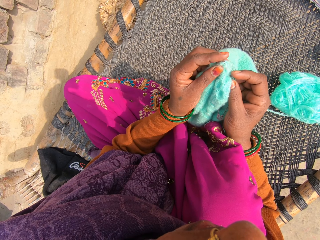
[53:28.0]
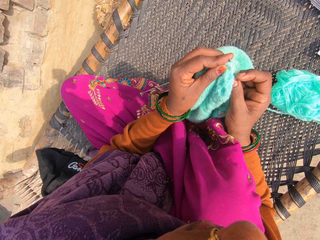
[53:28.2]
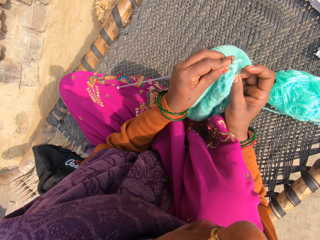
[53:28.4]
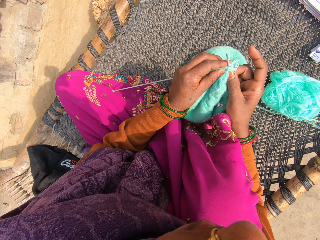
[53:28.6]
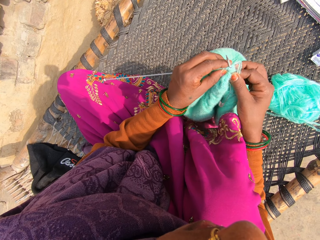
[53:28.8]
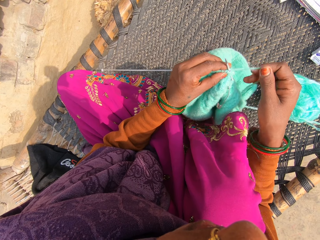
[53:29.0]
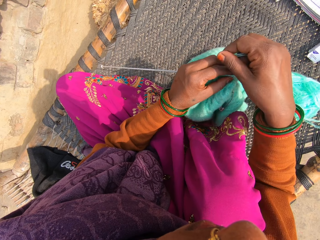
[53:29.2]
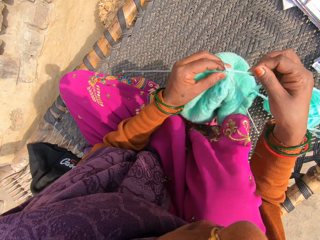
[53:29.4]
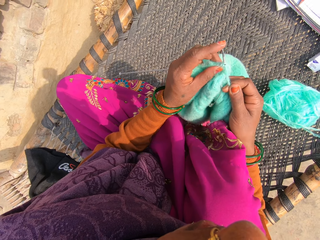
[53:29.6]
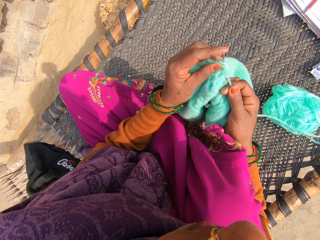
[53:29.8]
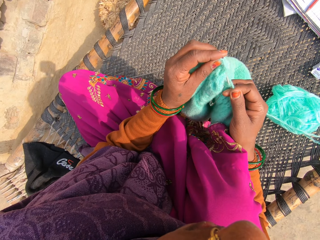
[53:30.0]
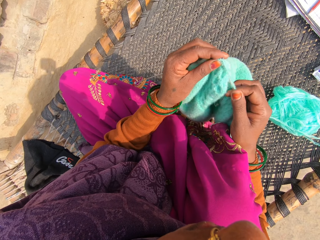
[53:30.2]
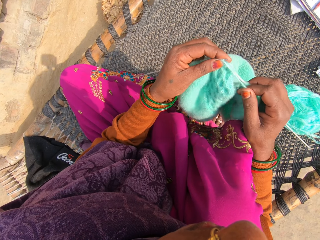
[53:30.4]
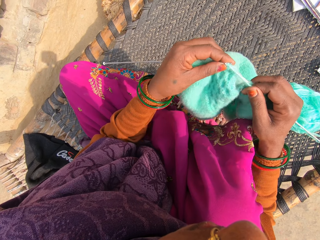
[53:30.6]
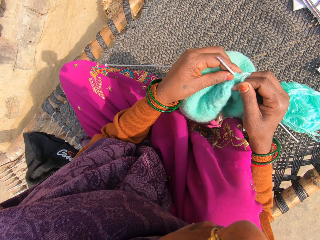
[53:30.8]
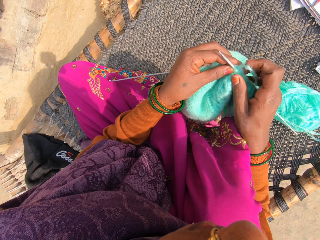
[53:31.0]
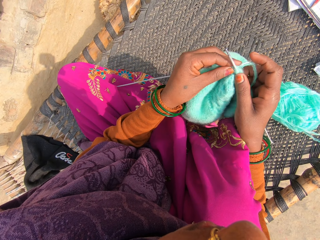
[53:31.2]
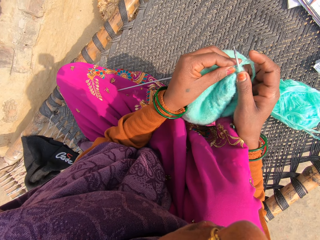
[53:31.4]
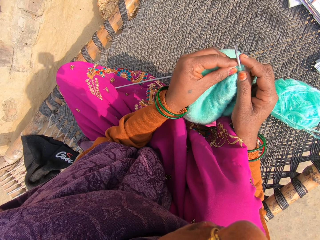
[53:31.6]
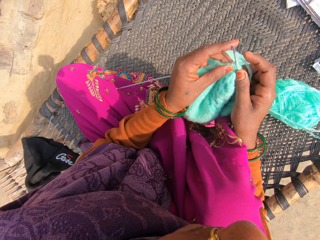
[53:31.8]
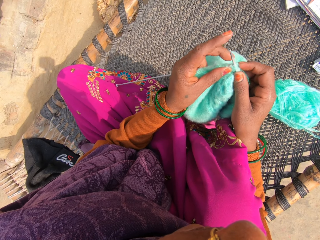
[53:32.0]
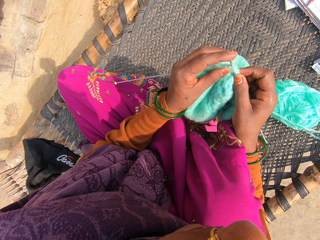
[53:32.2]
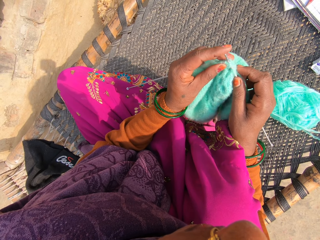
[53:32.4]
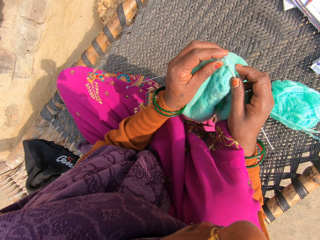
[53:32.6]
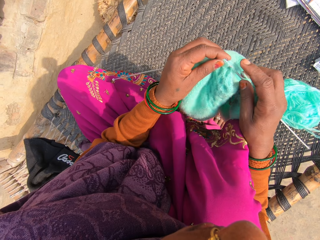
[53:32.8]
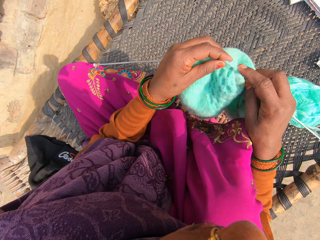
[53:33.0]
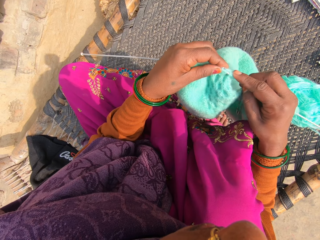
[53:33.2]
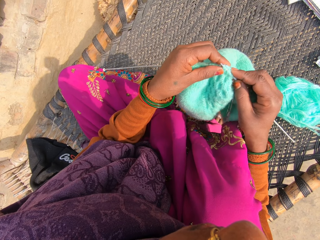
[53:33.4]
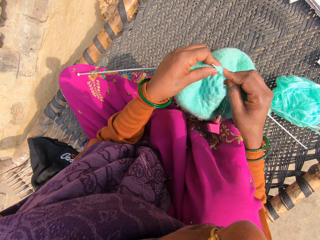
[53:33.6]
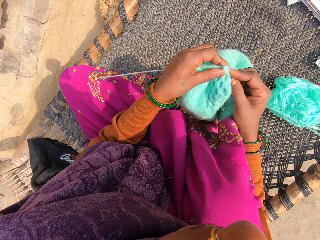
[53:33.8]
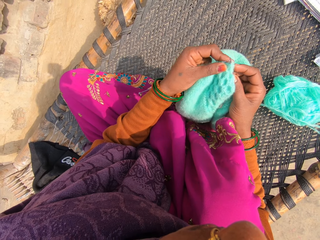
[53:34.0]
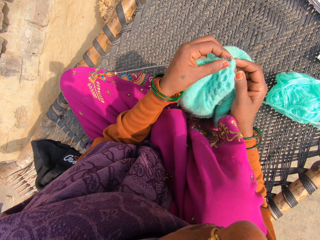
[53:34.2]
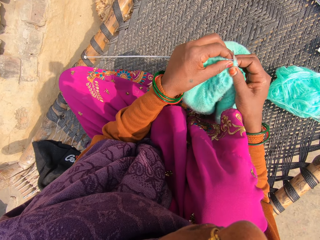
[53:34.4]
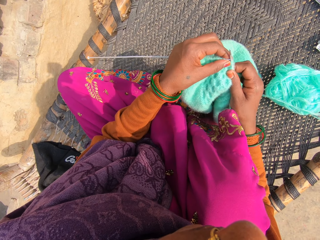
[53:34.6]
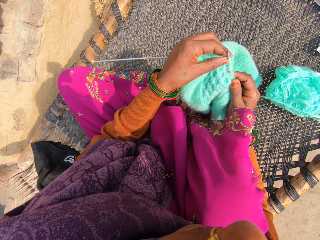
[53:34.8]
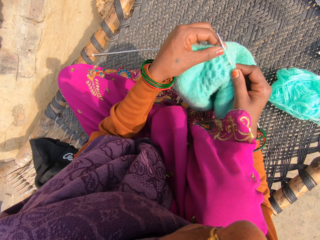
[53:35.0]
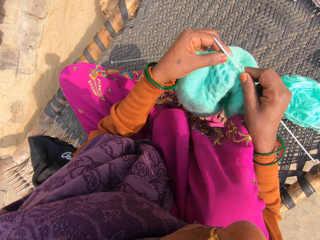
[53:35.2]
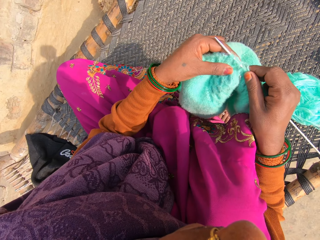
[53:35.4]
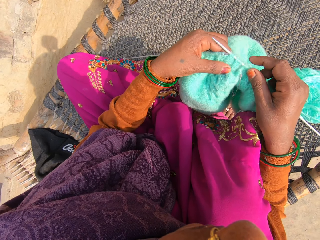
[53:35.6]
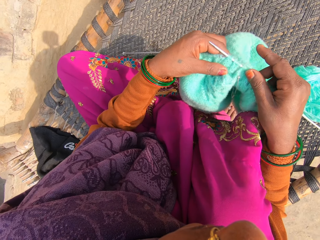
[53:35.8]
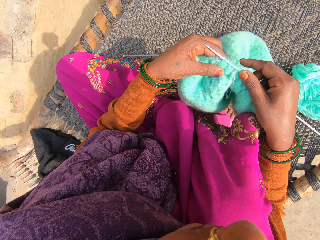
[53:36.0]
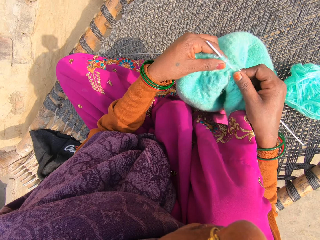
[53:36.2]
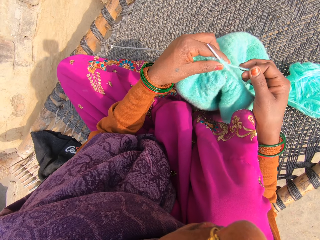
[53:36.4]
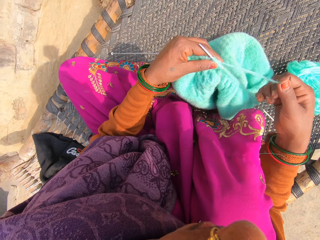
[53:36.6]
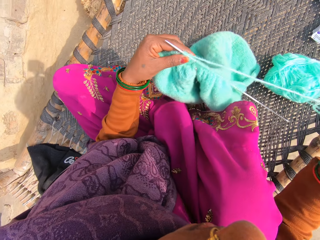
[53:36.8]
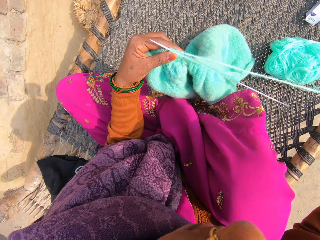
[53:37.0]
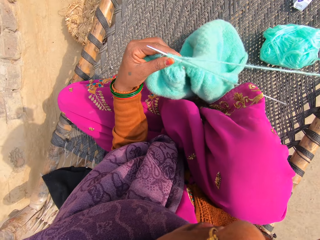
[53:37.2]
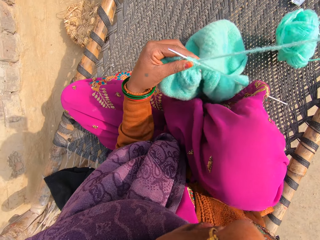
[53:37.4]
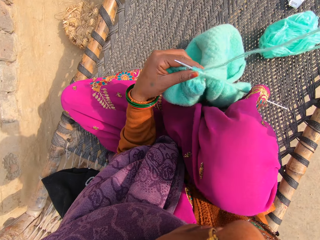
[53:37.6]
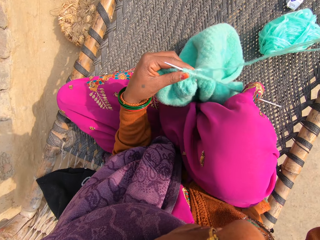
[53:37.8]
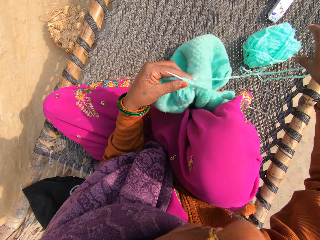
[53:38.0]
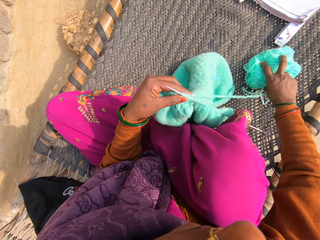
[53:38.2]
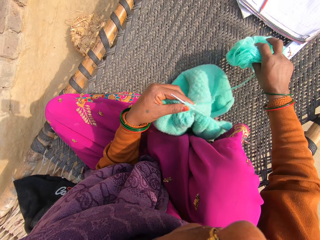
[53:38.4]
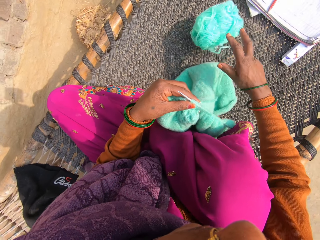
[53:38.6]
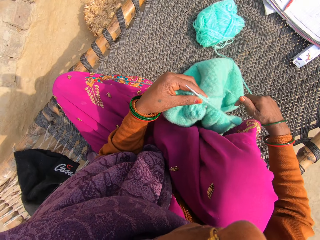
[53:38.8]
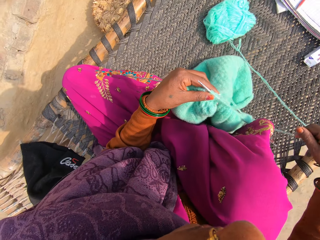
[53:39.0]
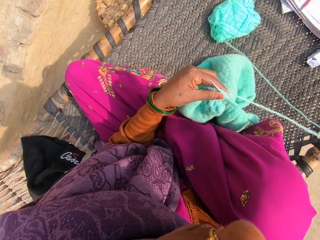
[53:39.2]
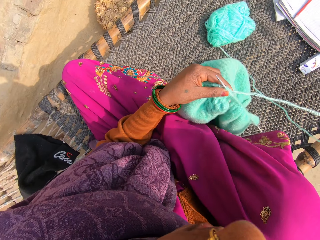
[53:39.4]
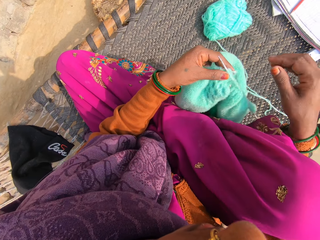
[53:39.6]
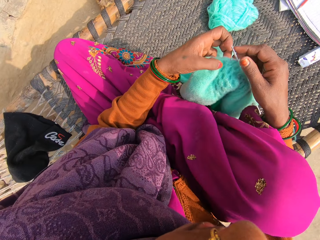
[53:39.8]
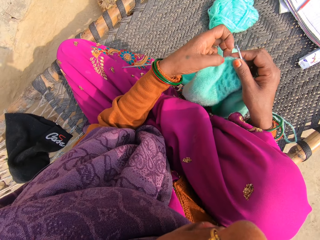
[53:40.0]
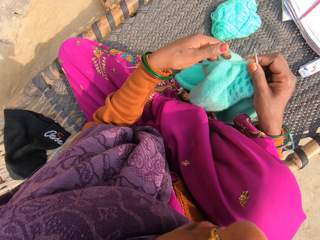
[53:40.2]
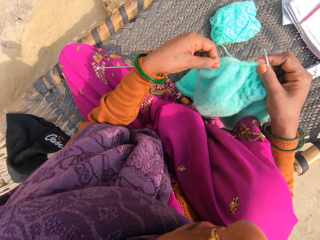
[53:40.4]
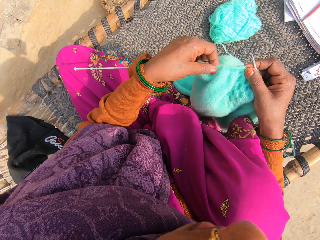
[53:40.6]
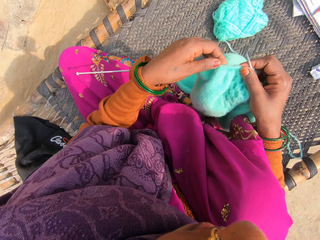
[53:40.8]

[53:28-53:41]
The camera wearer attaches the yarn to the needle. They knit with a crochet needle. They stretch the yarn.

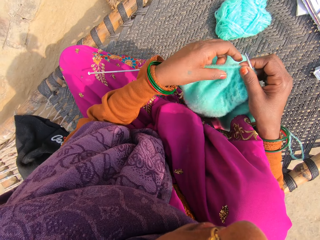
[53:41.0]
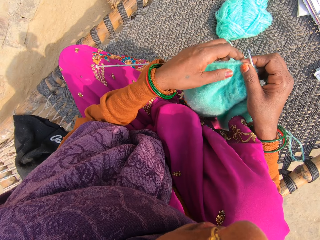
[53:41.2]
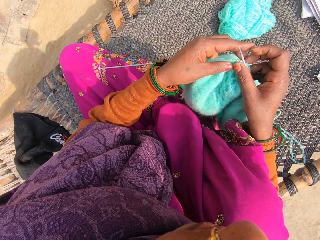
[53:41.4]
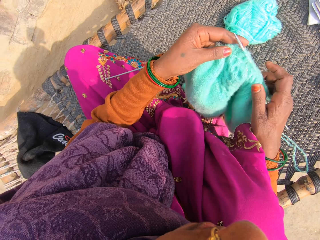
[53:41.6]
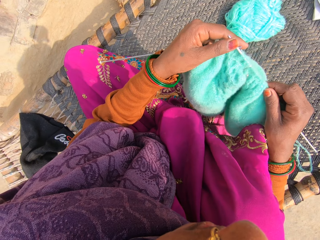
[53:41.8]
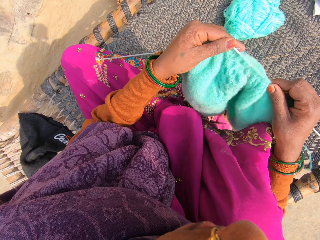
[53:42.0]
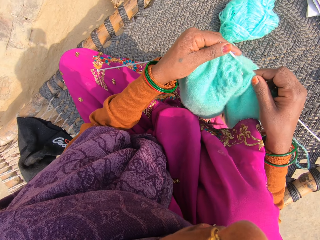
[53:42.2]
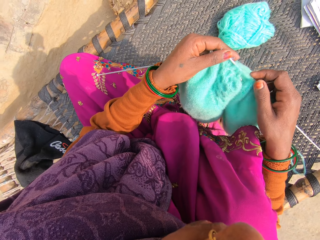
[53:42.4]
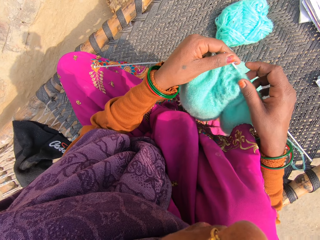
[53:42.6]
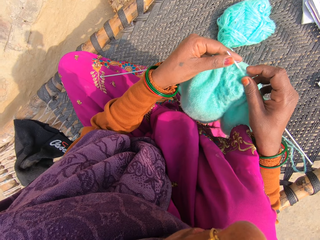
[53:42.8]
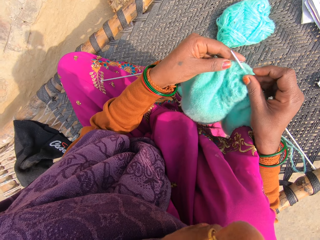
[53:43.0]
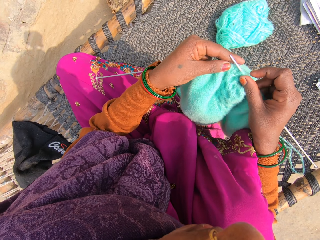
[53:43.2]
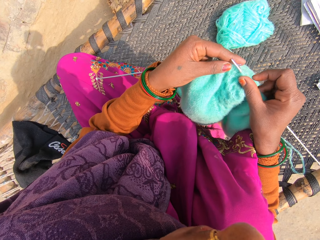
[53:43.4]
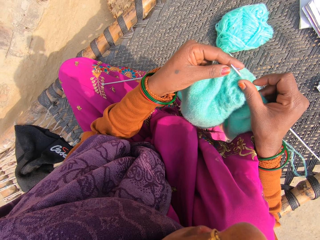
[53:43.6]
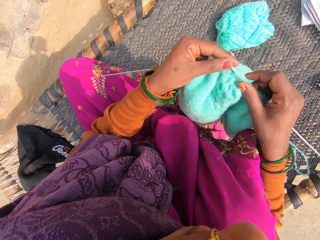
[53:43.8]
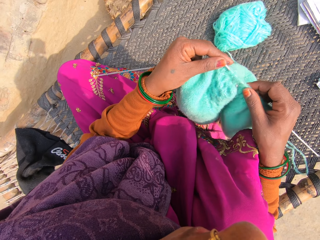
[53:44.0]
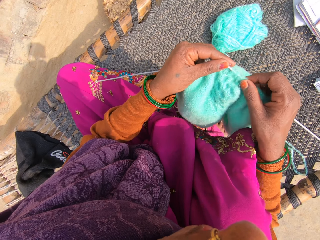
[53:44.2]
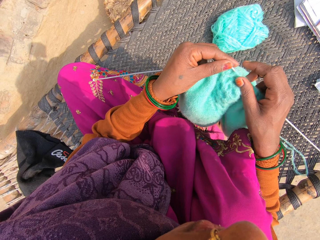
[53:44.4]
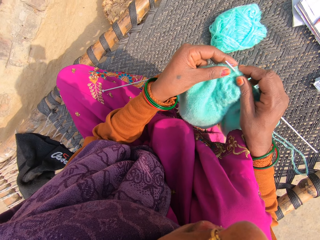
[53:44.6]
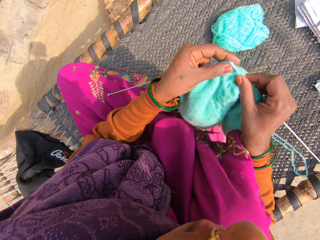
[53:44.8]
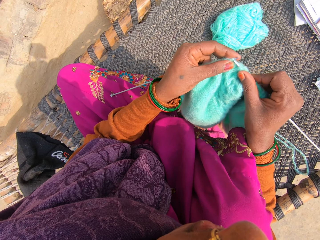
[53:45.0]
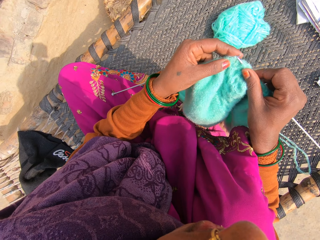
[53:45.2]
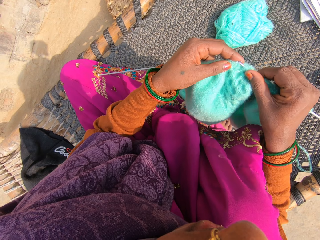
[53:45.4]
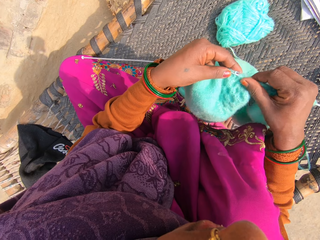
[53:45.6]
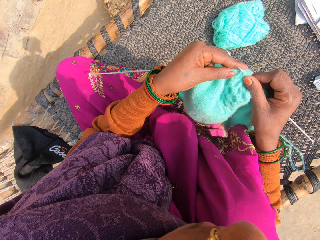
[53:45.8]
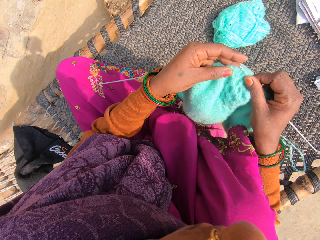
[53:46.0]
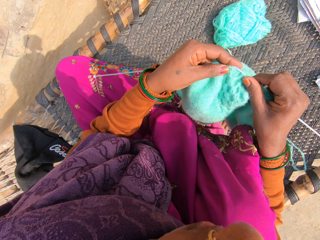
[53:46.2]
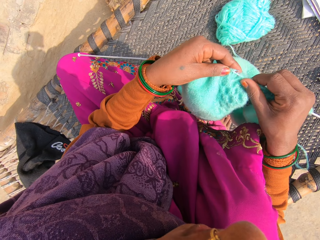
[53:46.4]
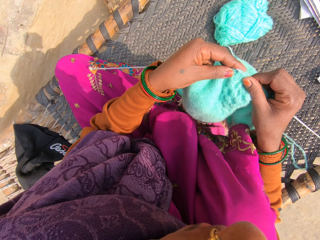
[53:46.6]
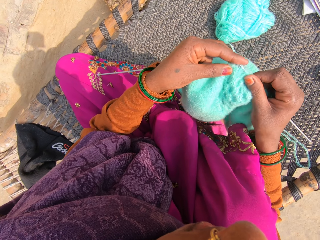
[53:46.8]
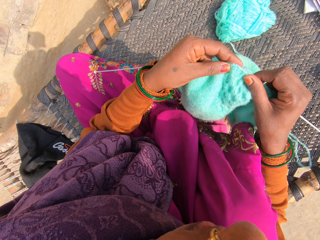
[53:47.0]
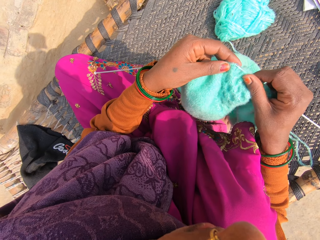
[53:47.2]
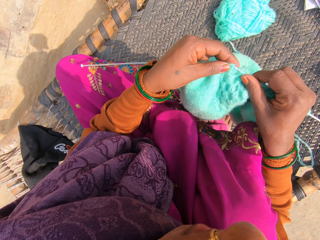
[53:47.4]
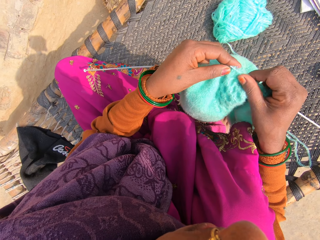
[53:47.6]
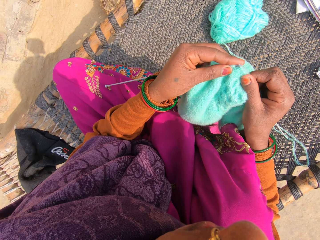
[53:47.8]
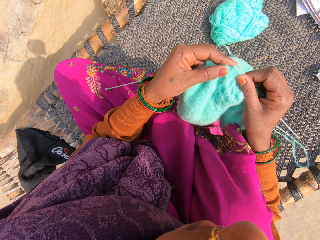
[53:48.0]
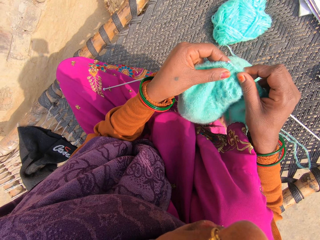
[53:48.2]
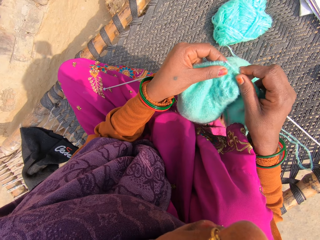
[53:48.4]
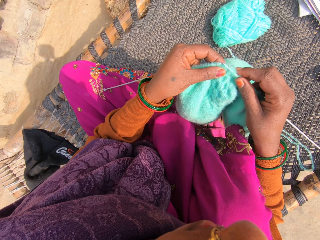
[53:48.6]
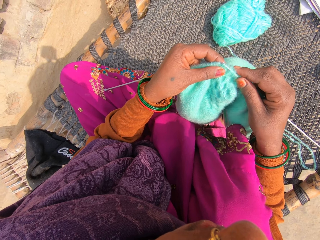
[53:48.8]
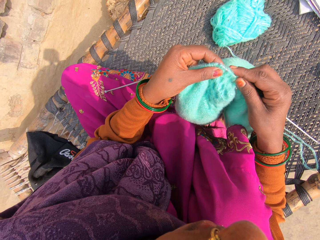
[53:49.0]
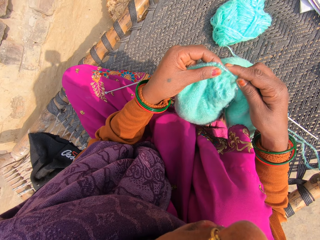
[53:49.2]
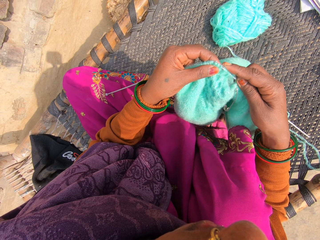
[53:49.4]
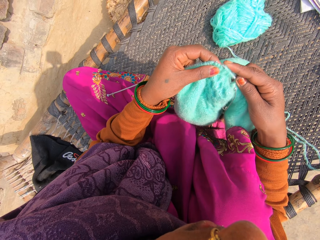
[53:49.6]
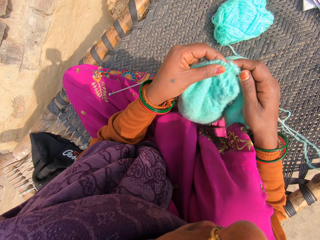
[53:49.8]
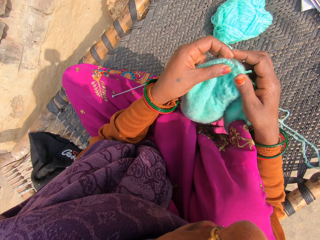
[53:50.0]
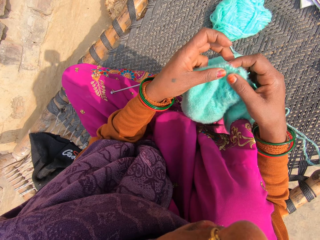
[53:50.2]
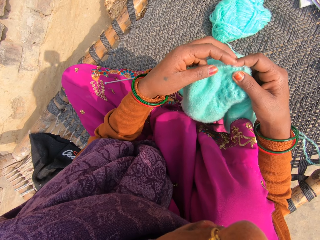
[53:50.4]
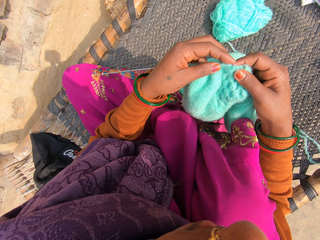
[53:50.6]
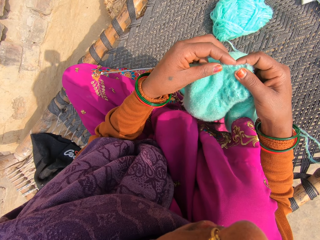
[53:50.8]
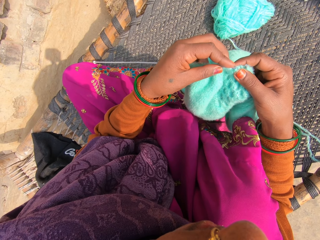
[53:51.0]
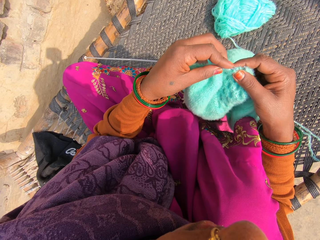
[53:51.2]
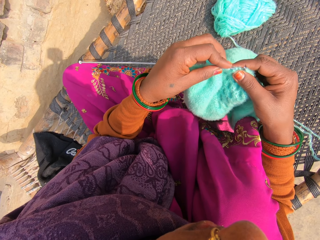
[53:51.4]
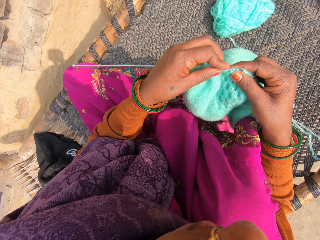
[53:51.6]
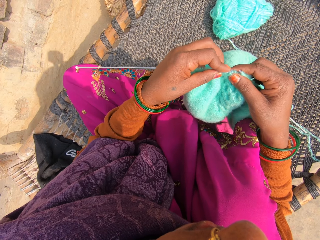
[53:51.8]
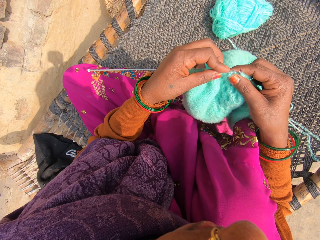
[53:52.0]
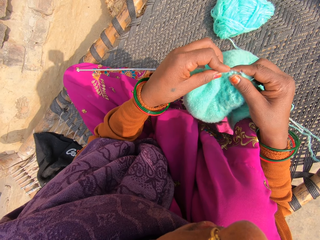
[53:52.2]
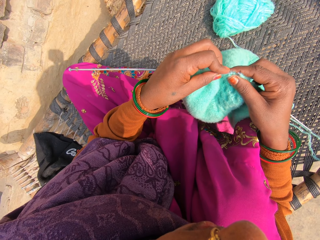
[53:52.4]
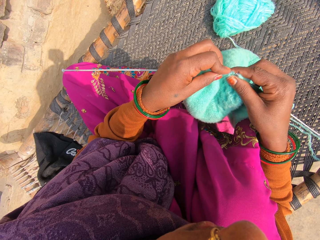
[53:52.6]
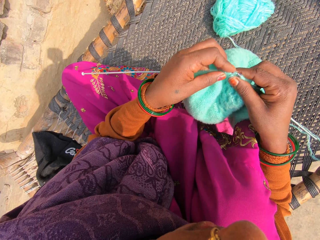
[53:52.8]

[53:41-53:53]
The camera wearer knits with a crochet needle.
